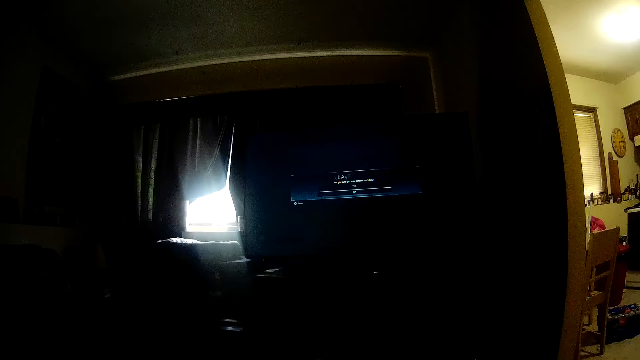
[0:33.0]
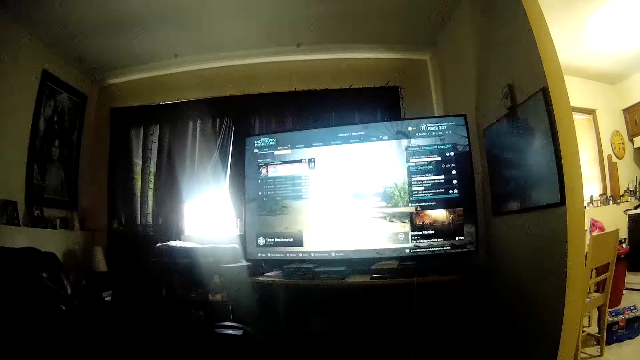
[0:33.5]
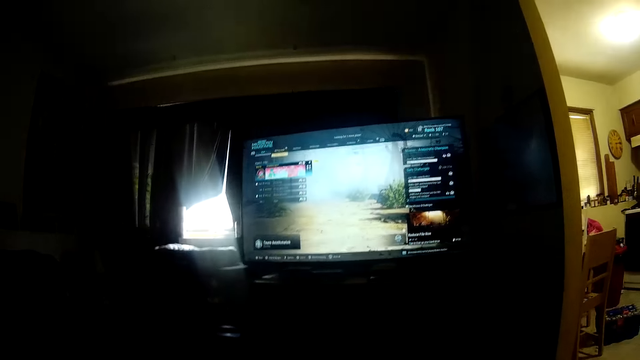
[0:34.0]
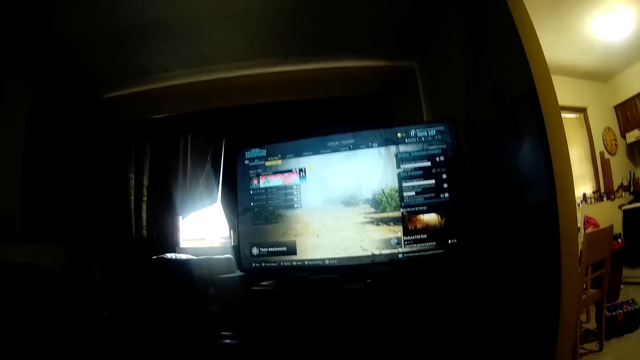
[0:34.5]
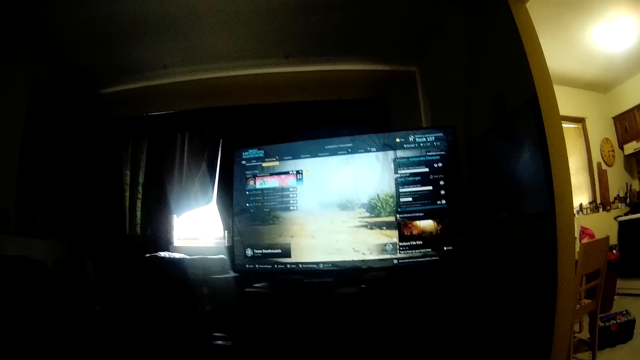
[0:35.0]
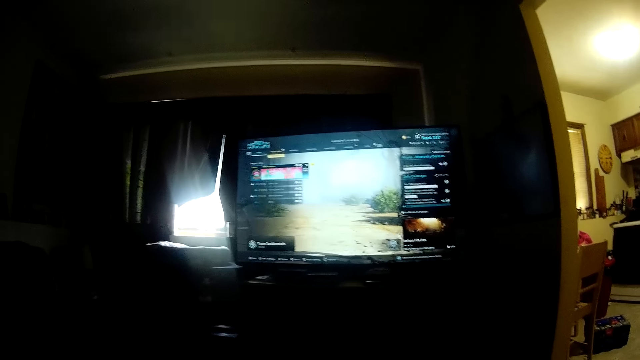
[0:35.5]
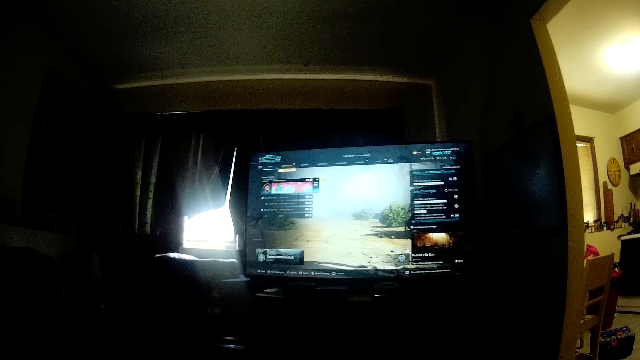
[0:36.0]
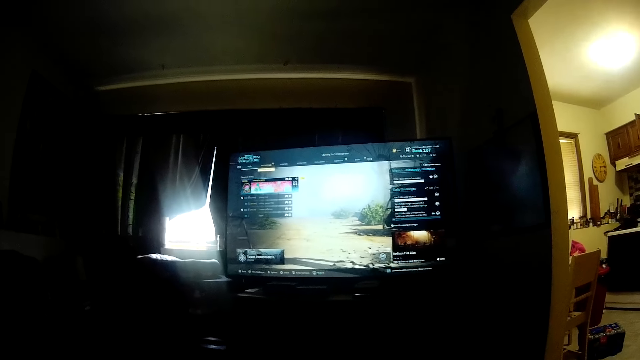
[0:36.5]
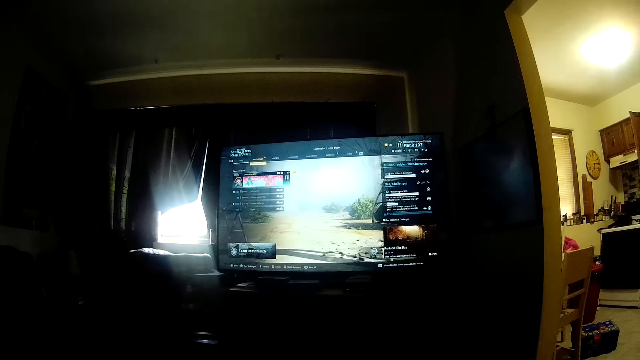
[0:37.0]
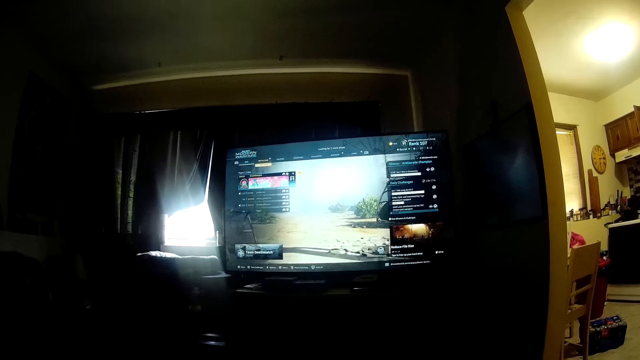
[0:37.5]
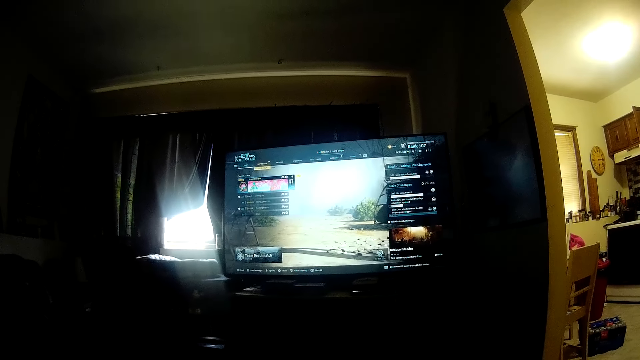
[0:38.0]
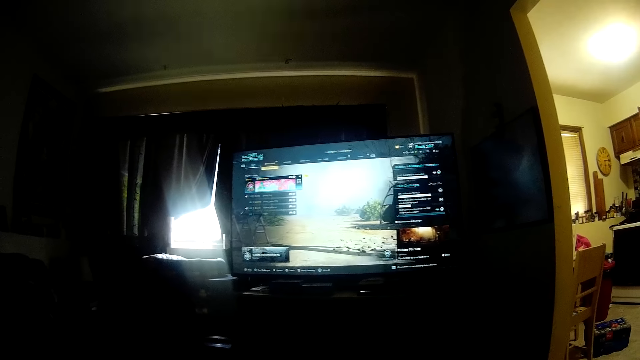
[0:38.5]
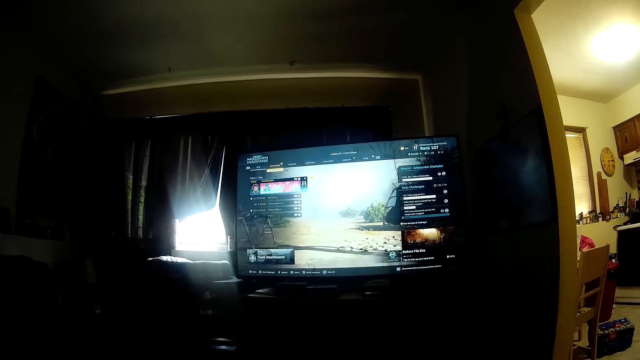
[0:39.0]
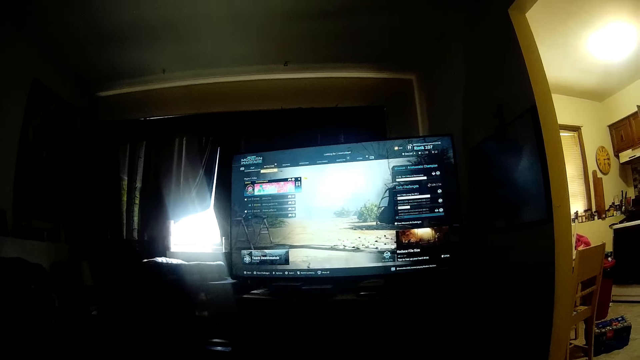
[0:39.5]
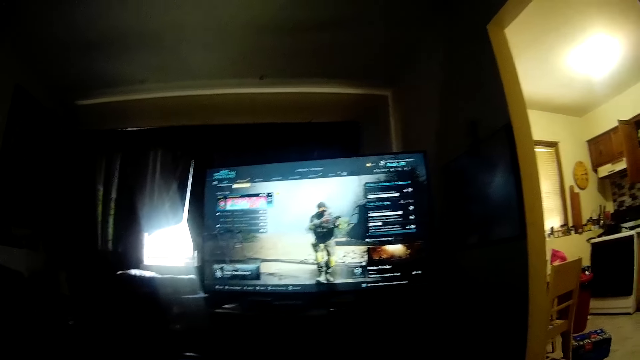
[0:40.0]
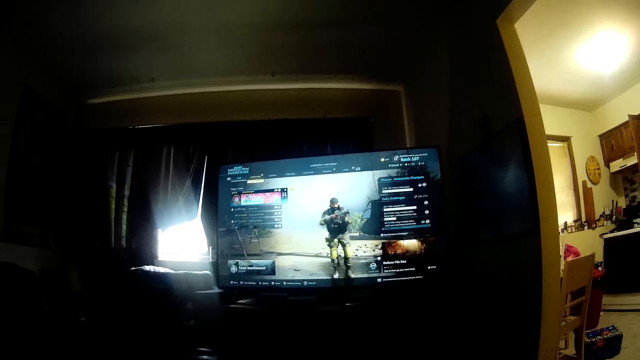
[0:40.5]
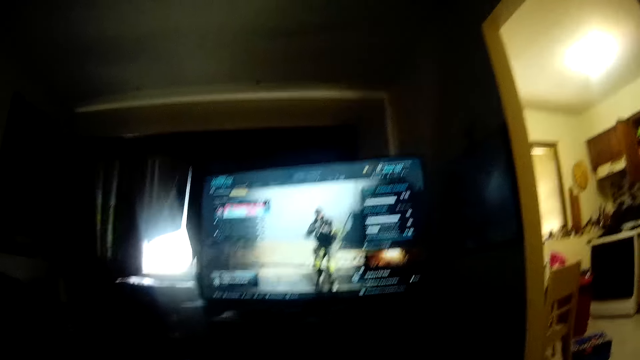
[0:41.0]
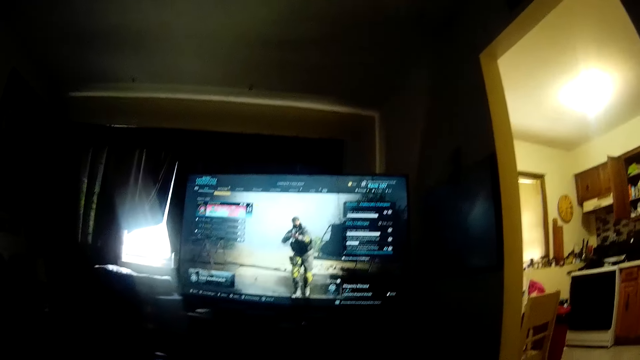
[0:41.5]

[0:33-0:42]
The camera wearer looks at the computer screen. They play a video game.

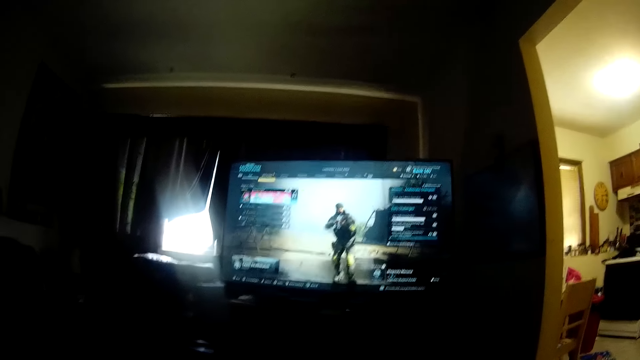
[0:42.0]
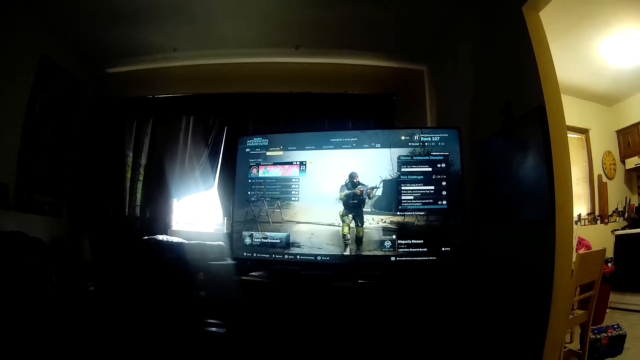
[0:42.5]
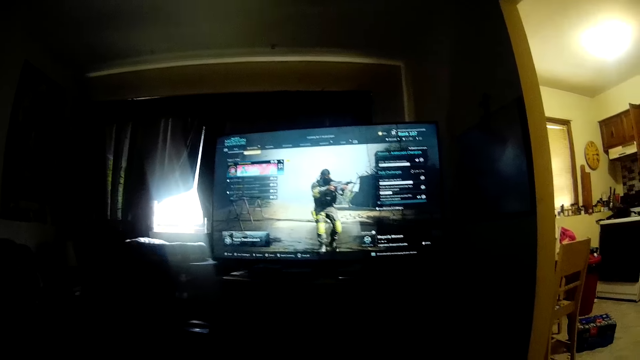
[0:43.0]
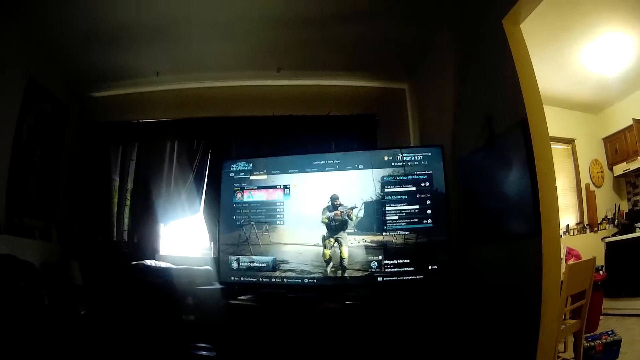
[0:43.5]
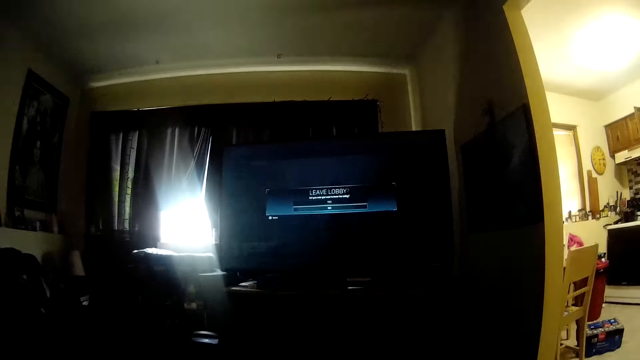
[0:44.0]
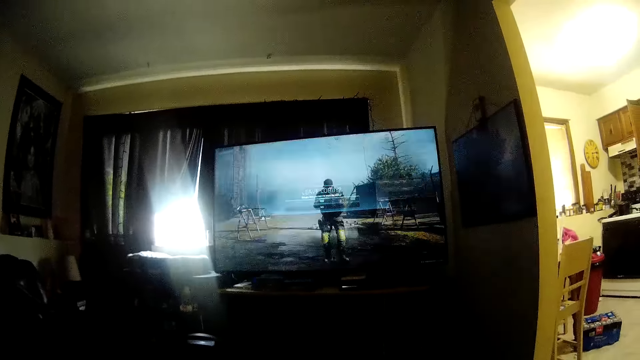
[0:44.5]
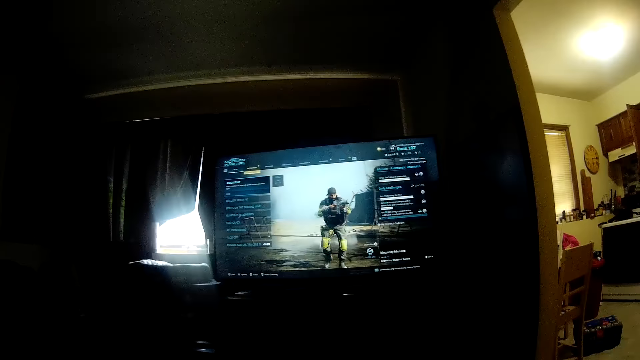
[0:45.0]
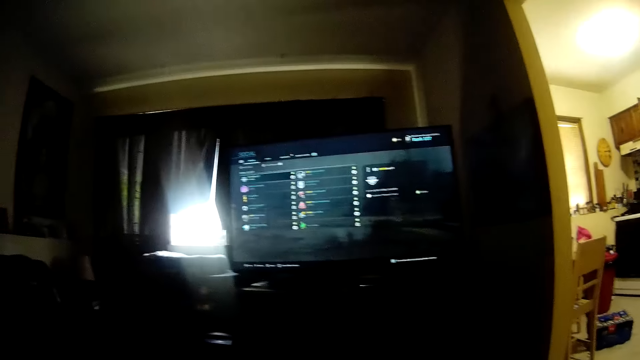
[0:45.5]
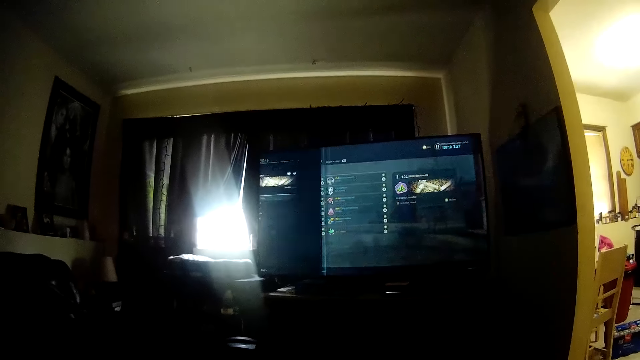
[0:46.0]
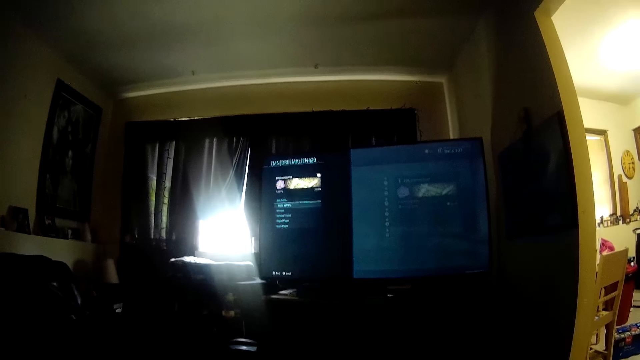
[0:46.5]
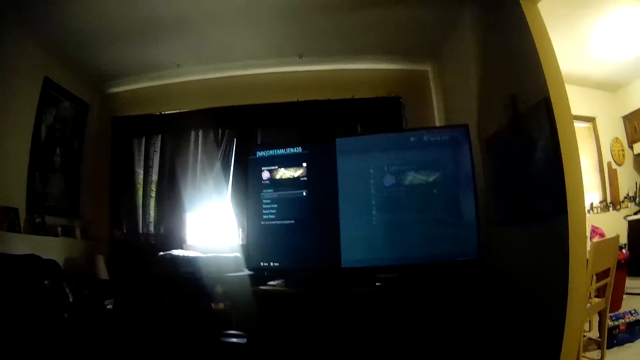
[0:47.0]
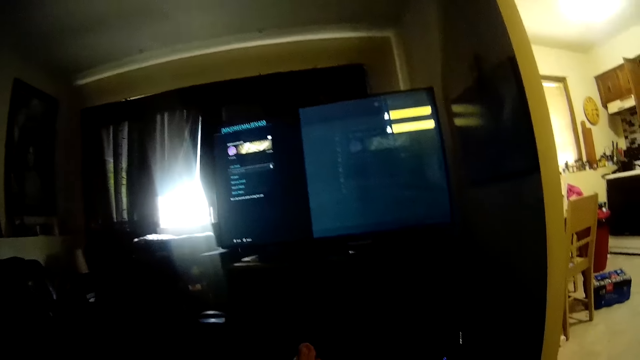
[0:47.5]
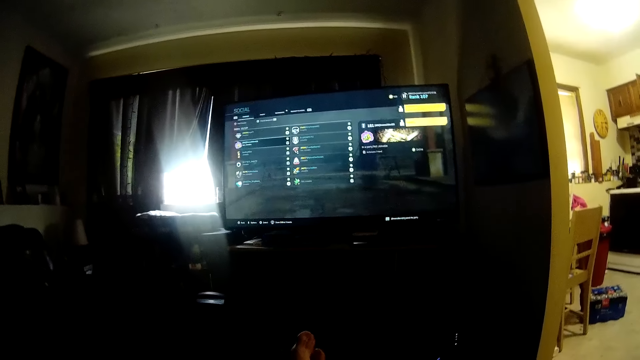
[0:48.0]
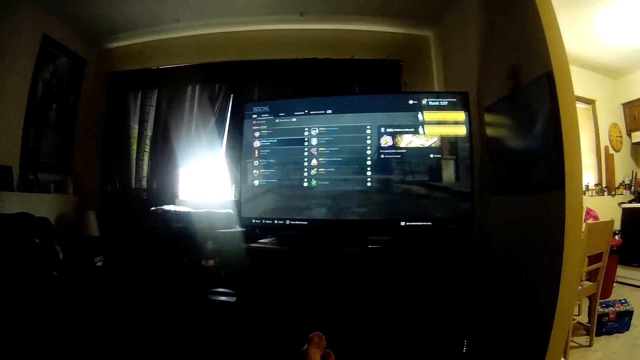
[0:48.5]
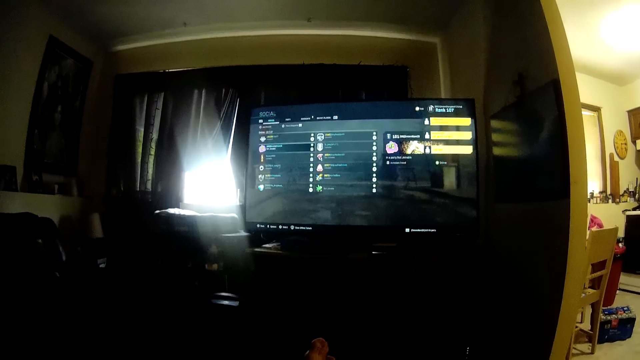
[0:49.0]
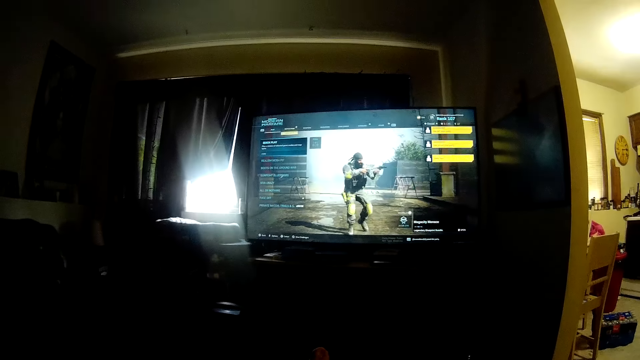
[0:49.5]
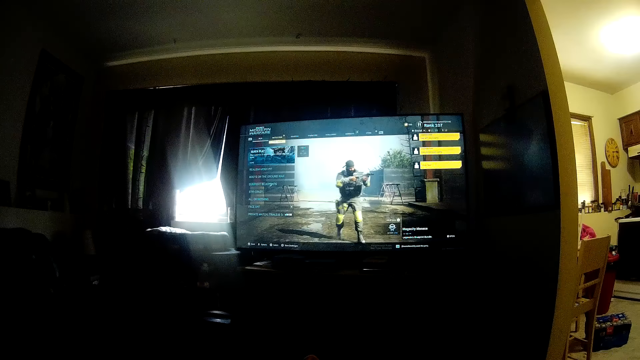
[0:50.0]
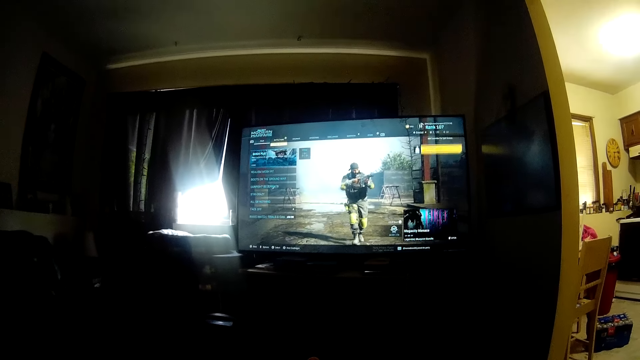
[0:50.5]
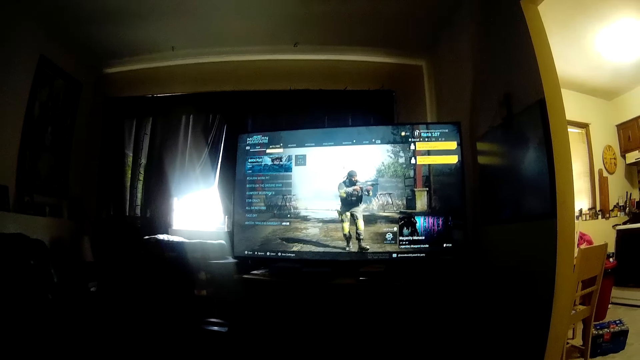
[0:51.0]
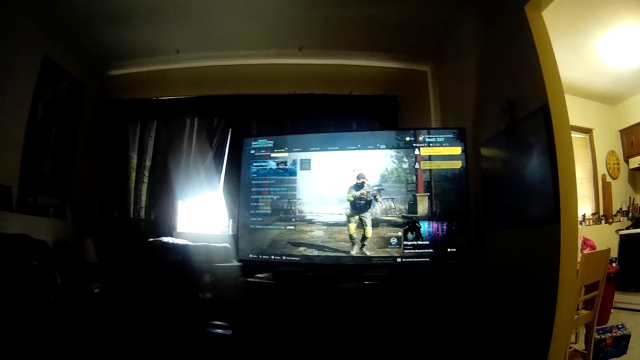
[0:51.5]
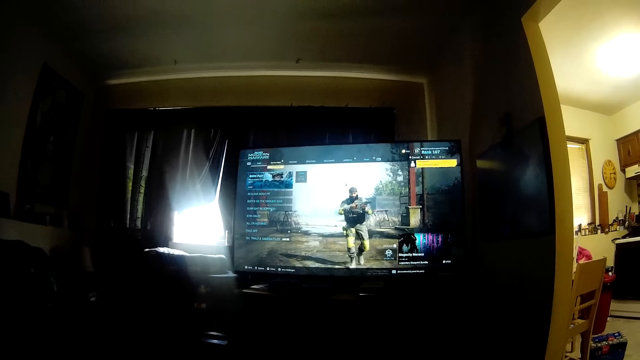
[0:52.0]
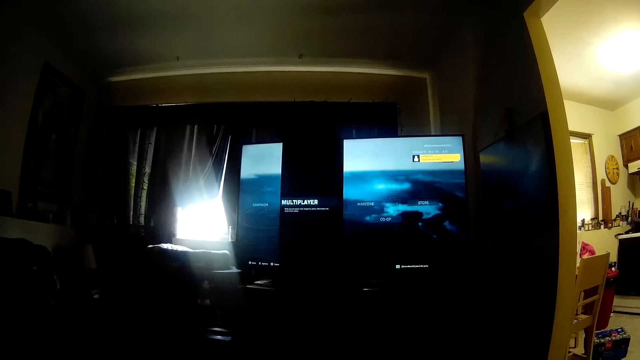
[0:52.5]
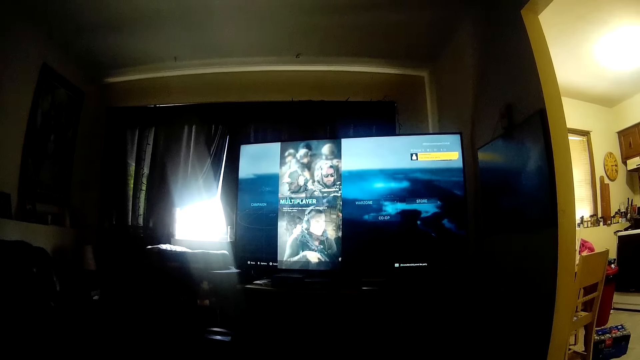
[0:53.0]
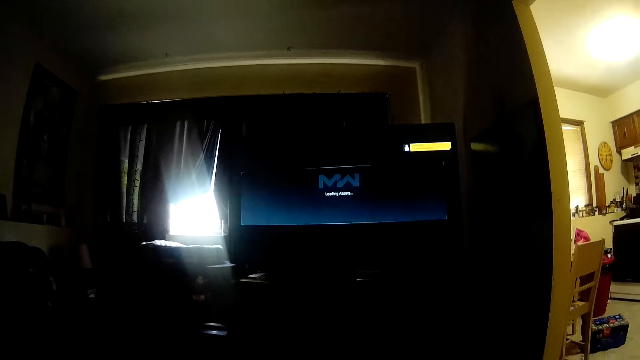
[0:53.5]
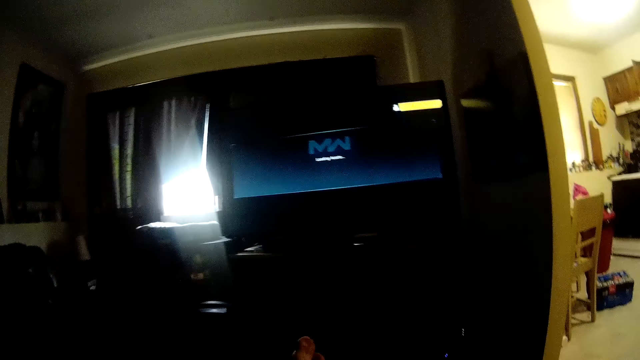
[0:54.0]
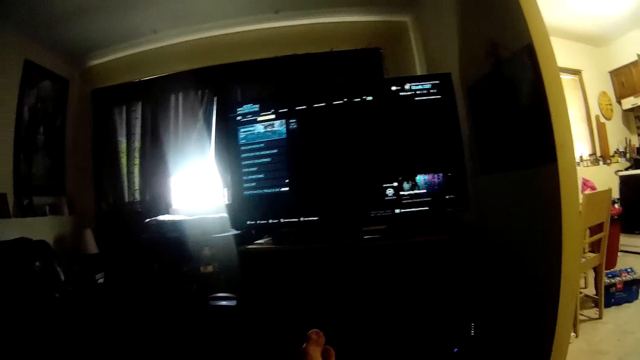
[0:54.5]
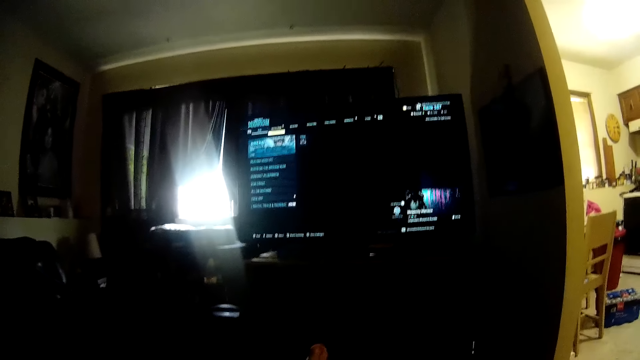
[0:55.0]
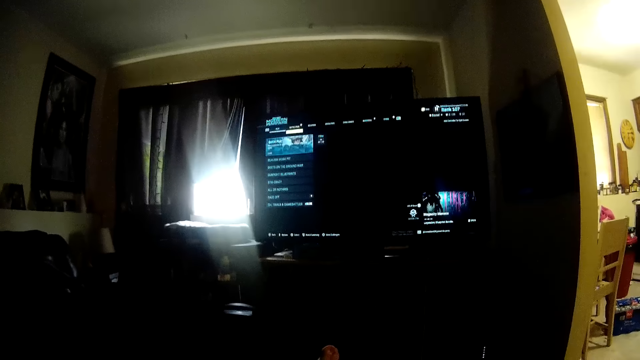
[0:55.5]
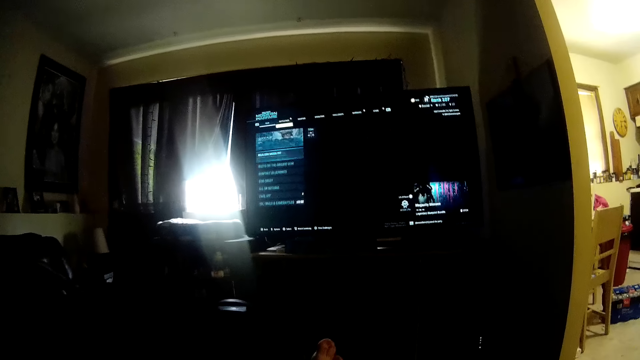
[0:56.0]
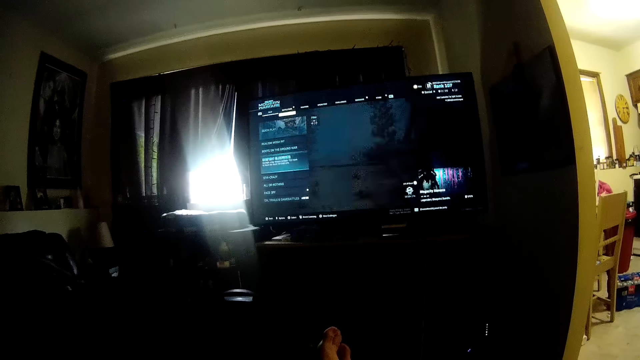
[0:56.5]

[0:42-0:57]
The camera wearer operates the computer. They play a video game. They operate the computer.
